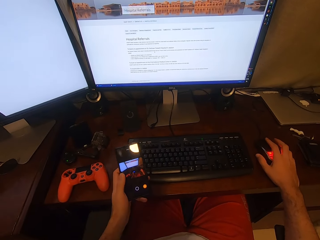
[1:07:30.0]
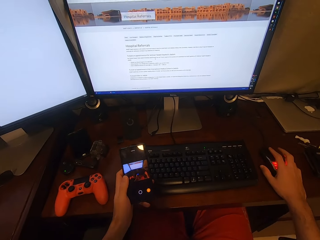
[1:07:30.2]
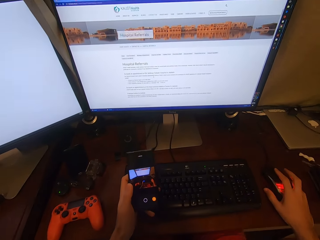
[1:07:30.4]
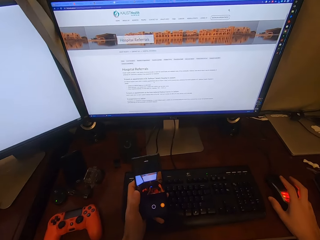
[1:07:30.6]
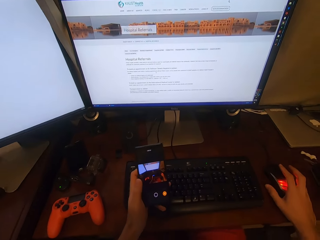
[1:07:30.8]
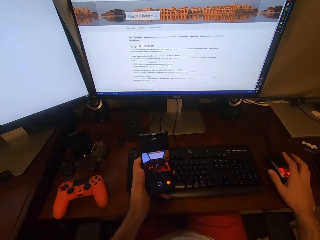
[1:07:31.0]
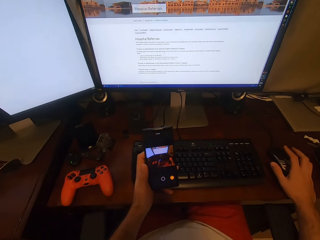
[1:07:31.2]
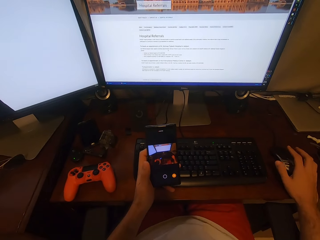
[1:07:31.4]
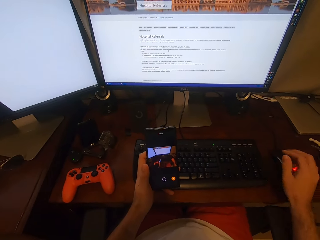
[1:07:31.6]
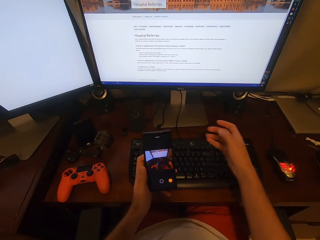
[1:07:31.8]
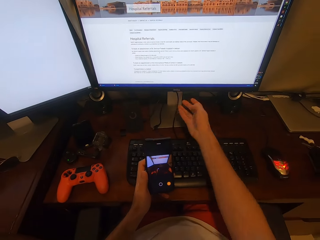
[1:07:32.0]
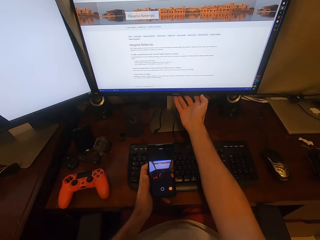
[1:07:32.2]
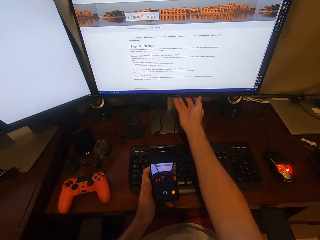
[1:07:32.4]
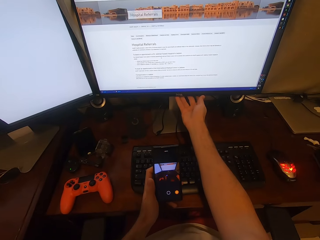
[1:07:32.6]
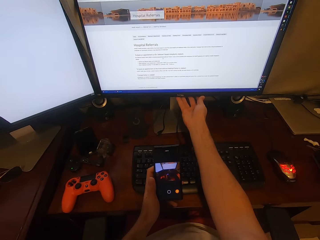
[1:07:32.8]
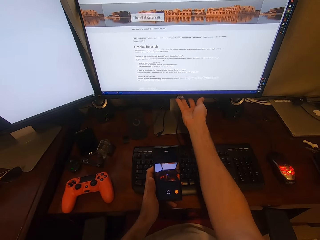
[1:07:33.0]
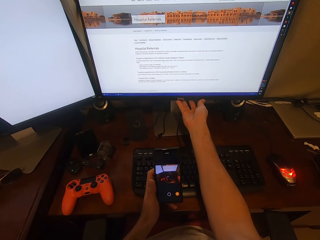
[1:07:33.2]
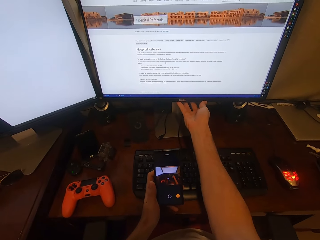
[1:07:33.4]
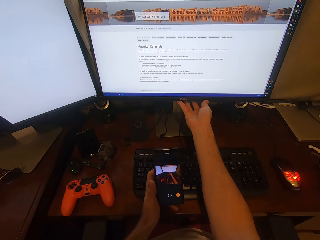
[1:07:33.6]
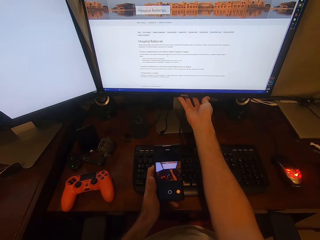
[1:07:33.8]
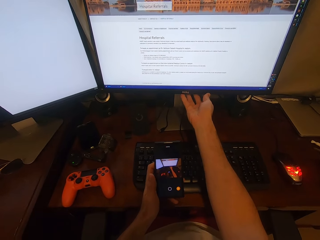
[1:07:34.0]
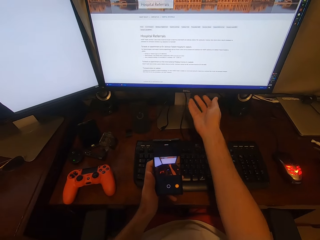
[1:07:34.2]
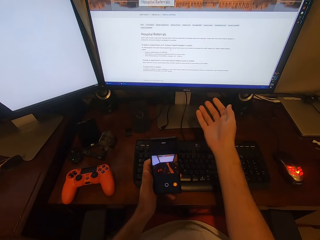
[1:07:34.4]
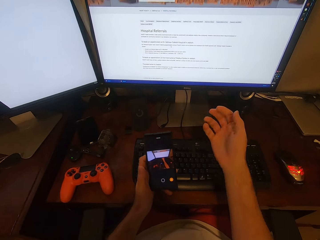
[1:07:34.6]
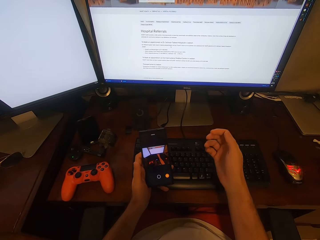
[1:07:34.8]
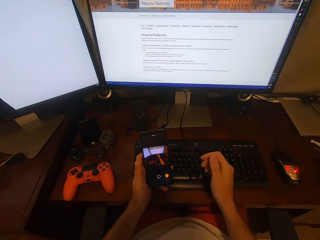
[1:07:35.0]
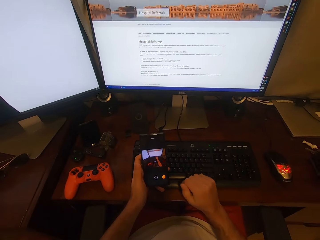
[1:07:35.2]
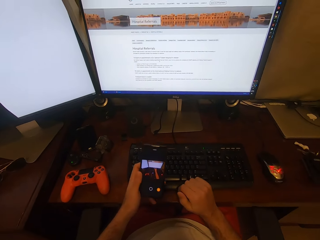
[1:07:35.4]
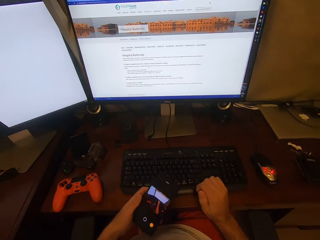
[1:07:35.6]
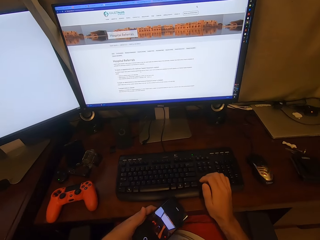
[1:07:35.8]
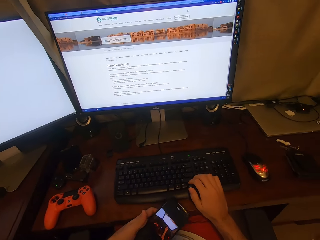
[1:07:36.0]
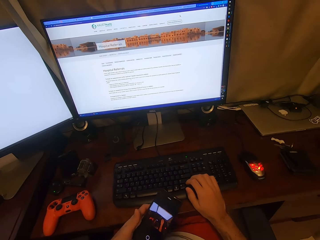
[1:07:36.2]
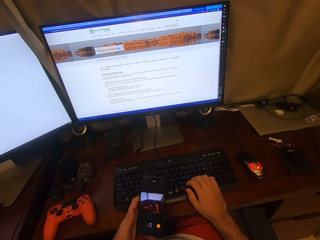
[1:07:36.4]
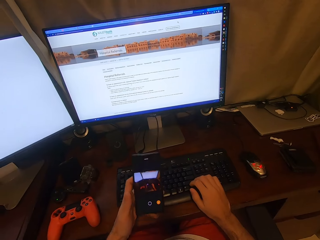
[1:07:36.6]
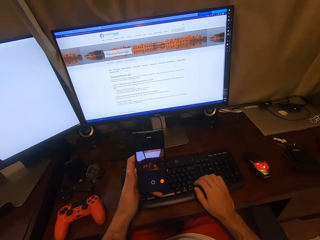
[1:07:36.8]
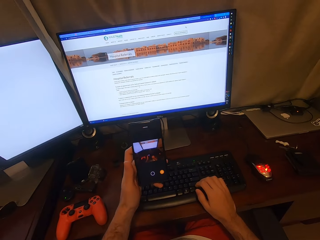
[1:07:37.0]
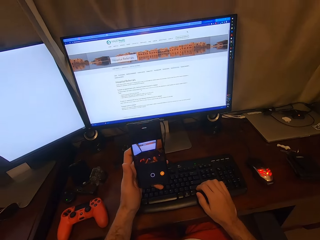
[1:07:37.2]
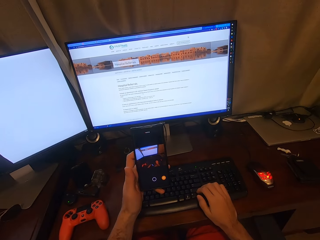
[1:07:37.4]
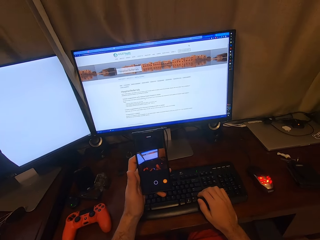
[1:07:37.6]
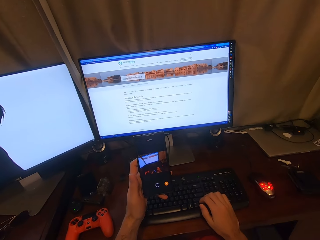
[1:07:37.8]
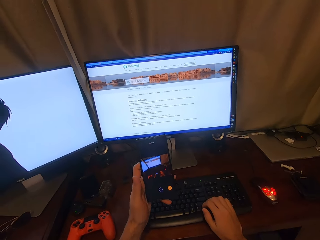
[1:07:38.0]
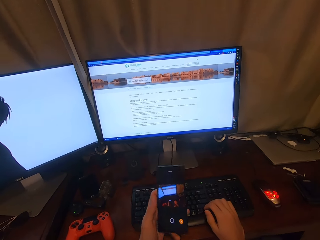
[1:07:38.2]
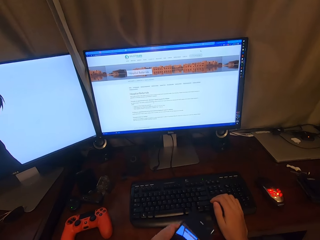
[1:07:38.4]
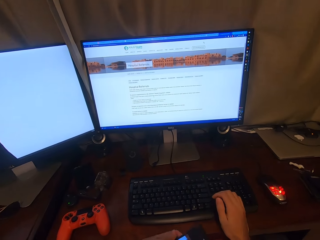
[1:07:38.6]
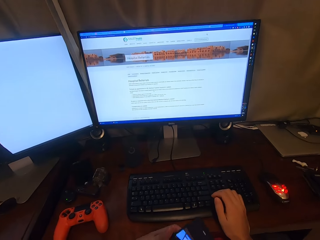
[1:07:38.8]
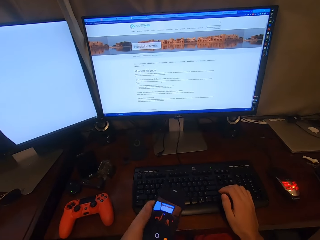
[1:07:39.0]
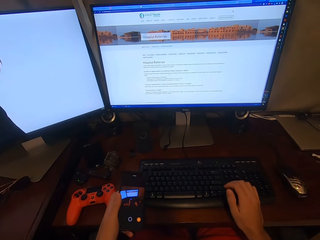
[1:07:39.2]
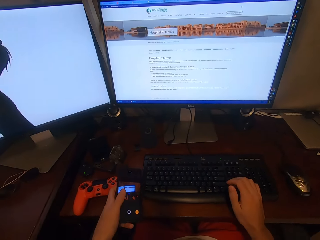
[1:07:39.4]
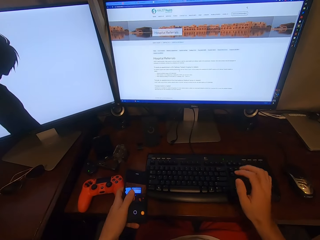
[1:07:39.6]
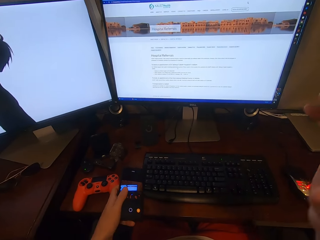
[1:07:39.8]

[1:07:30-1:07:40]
The camera wearer holds a phone. They hold the desktop on the under part. They touch the desktop. They put the right hand on the keyboard keys. They take pictures with the phone. They hold the phone.

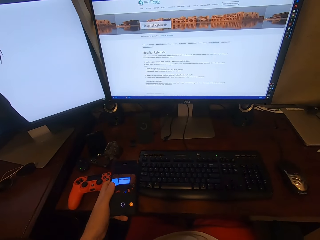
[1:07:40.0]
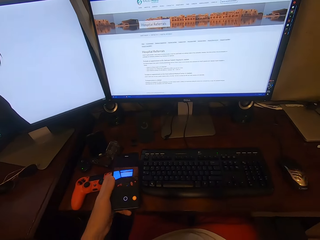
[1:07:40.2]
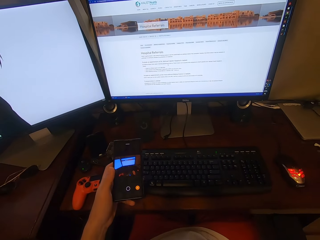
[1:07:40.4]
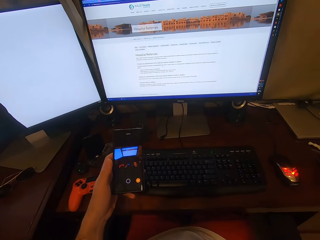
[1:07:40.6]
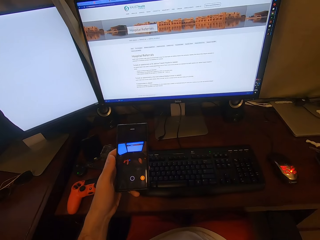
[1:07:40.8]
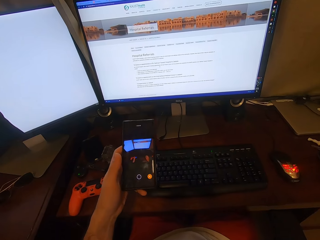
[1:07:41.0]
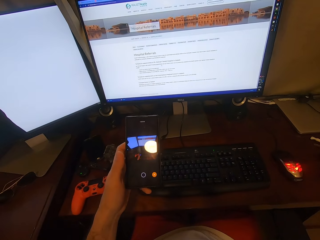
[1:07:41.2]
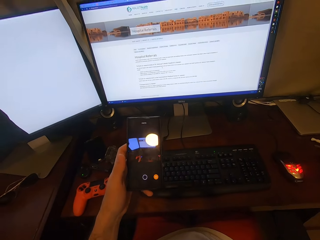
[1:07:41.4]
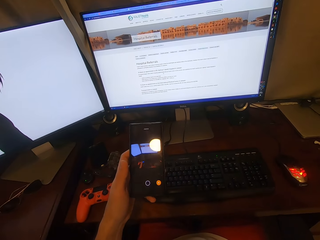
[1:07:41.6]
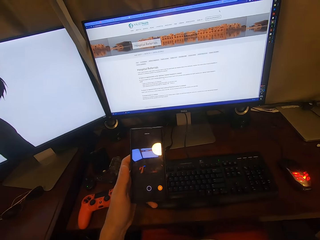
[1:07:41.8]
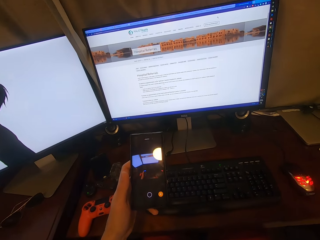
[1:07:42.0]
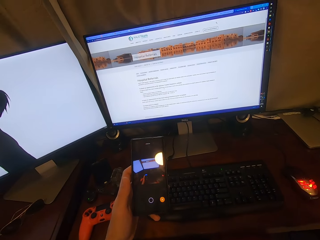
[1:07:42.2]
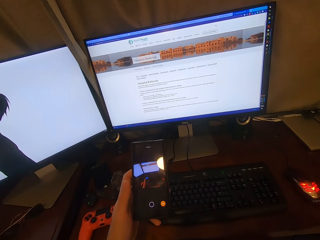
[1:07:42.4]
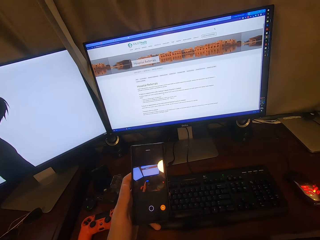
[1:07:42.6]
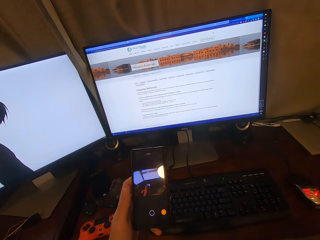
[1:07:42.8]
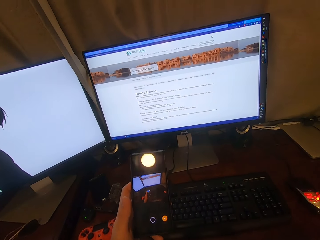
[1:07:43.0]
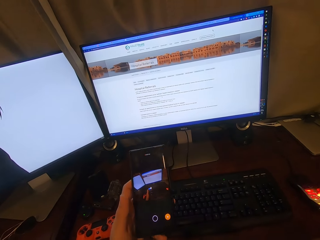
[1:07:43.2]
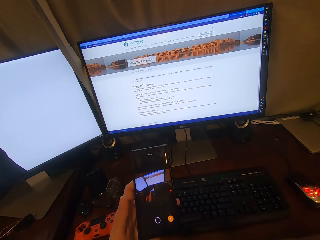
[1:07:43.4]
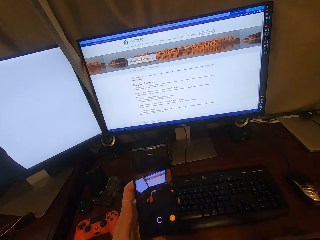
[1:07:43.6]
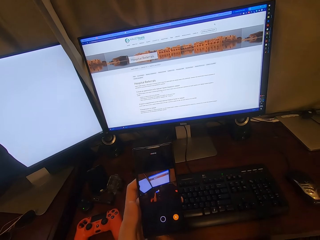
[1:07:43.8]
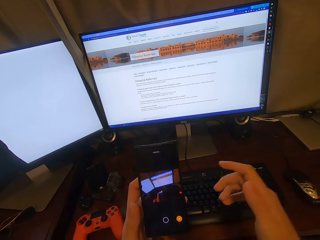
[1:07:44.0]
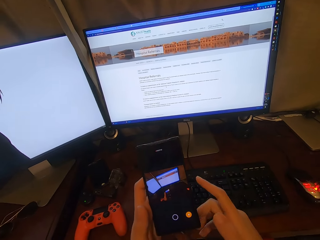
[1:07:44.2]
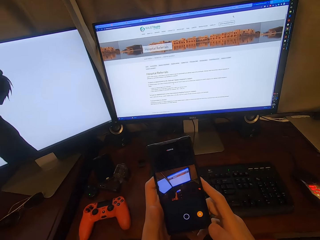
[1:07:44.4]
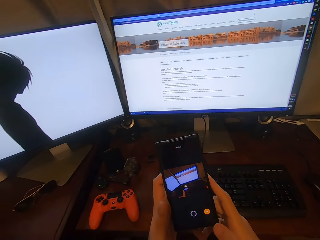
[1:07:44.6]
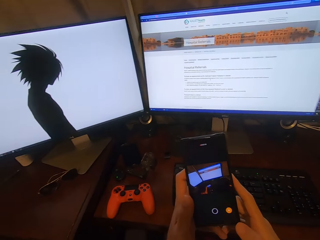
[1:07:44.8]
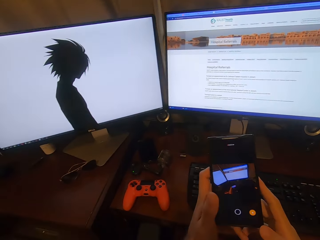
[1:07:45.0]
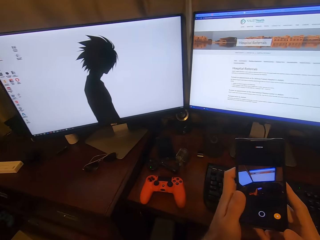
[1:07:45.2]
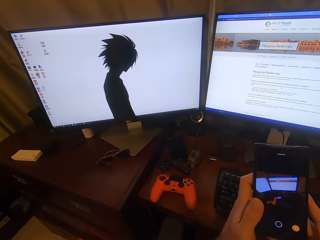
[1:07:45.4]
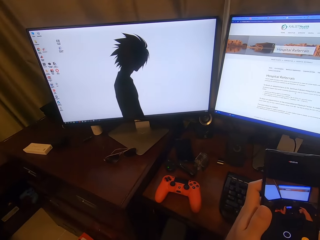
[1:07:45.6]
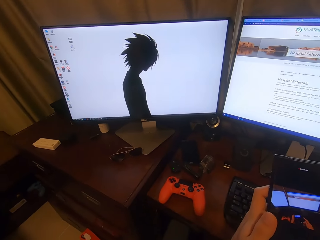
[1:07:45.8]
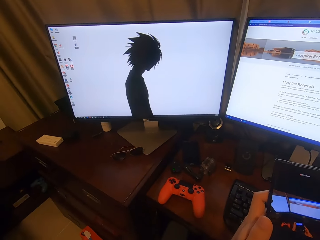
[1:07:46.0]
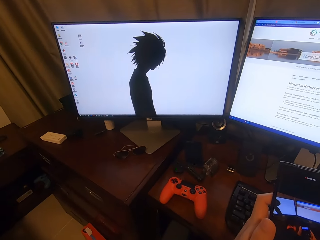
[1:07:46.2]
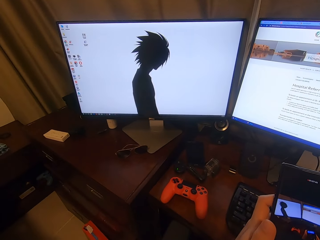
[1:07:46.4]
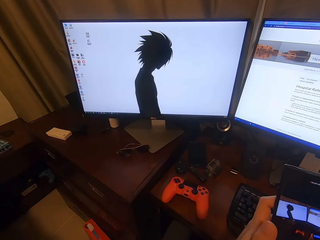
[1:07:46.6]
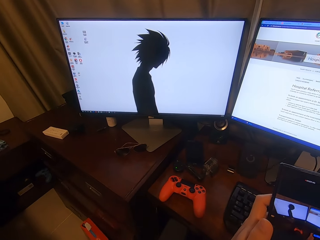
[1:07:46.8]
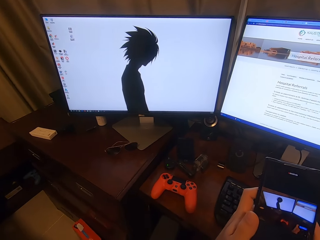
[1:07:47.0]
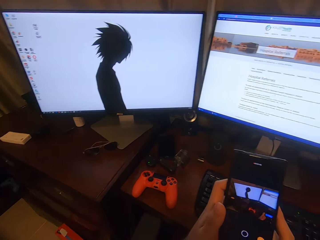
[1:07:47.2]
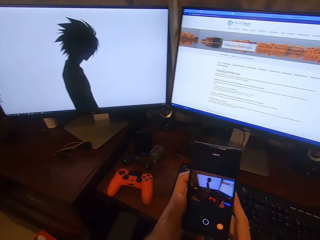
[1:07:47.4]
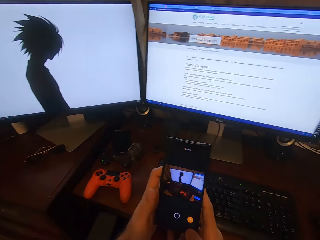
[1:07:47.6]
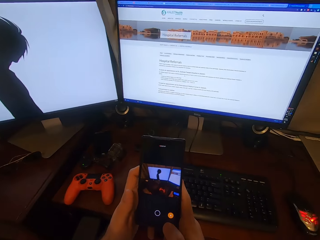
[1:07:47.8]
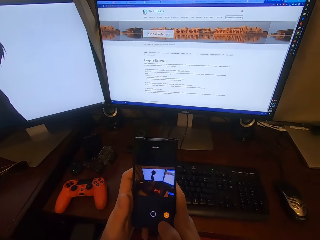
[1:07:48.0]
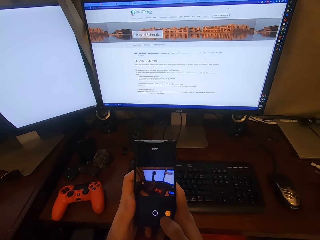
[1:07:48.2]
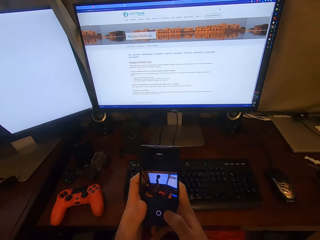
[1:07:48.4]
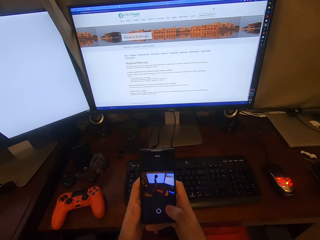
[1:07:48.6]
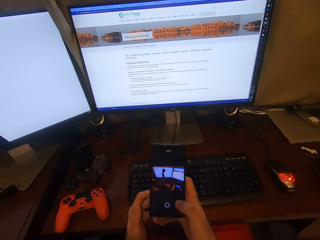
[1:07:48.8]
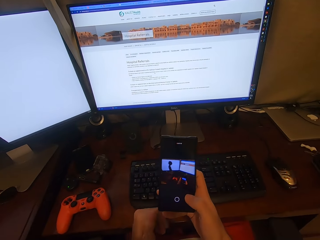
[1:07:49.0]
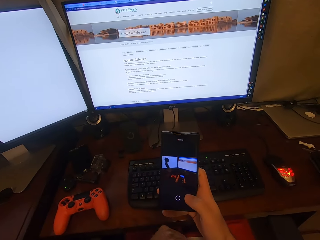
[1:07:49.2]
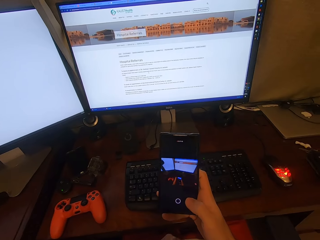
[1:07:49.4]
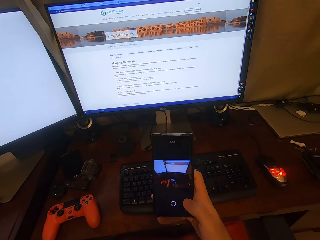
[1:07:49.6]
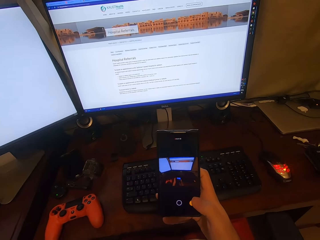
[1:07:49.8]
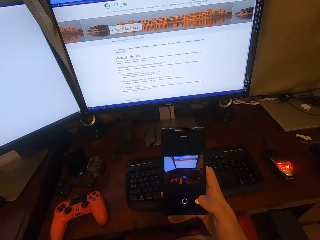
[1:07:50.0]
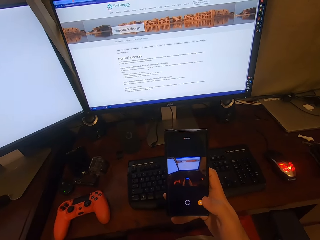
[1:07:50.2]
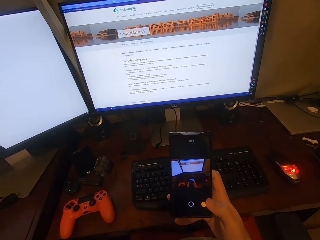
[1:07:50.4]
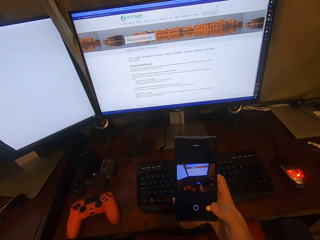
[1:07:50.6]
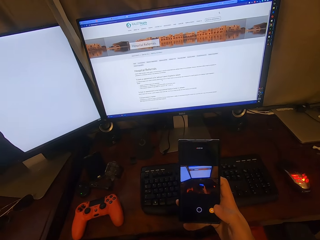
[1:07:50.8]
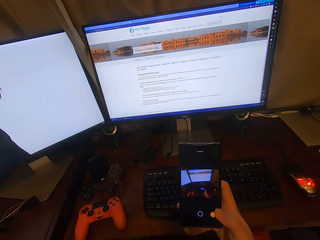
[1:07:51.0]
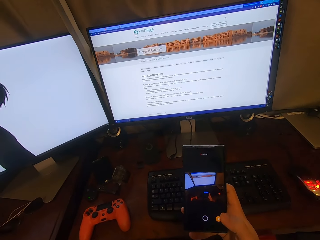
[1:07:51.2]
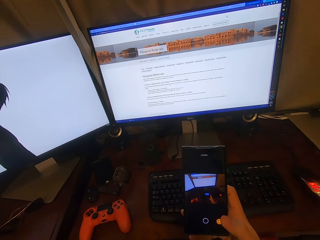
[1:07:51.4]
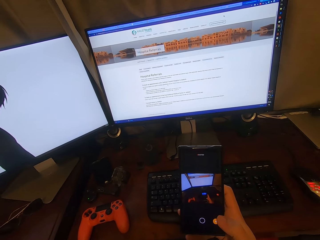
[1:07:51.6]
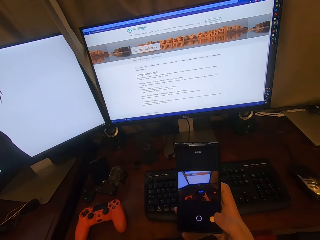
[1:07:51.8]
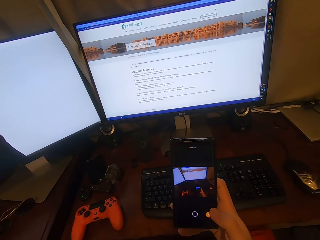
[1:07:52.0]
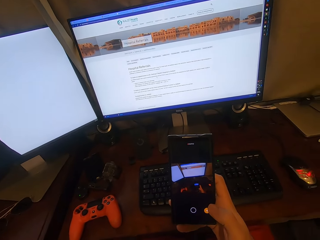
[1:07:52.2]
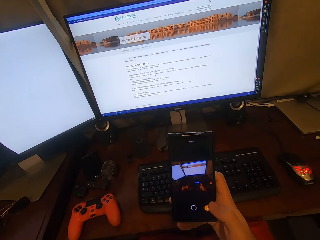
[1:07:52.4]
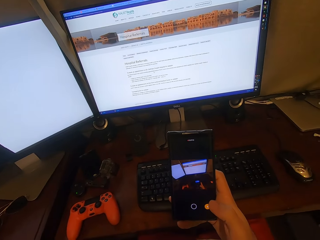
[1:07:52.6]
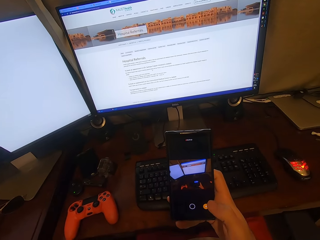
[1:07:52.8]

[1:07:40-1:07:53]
The camera wearer fixes the camera. They take pictures with a phone. They hold the phone with both hands. They take pictures with the phone again. They use the phone. They turn around. They take a video with the phone.
